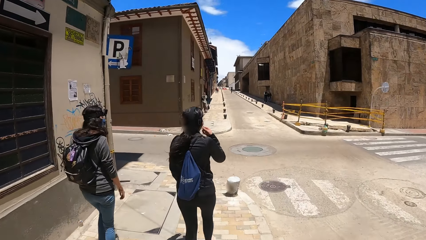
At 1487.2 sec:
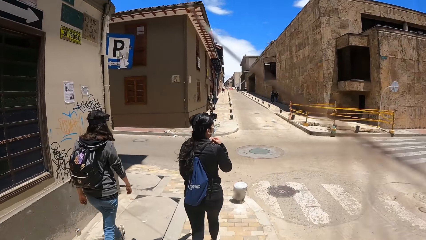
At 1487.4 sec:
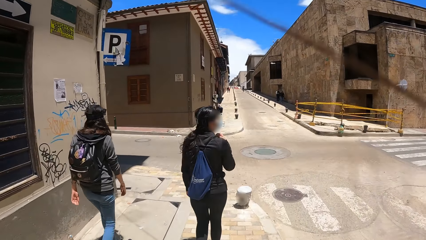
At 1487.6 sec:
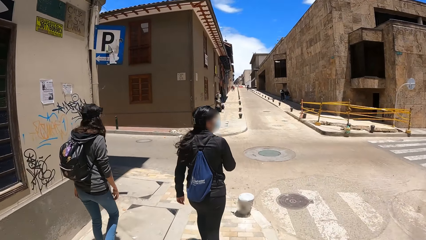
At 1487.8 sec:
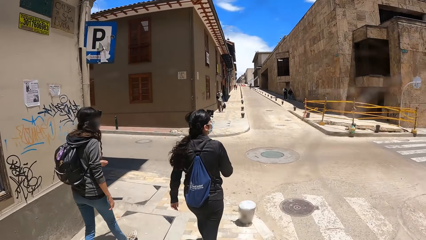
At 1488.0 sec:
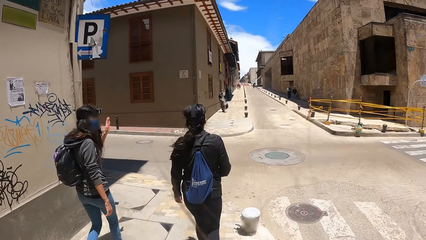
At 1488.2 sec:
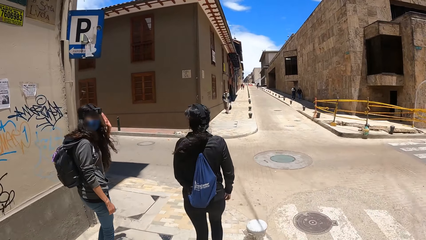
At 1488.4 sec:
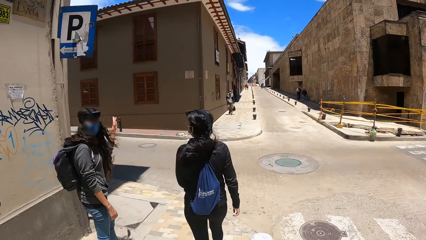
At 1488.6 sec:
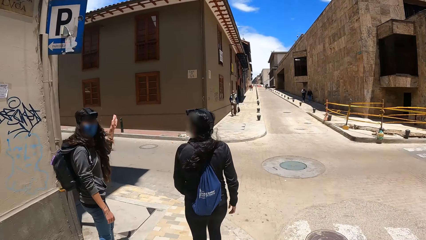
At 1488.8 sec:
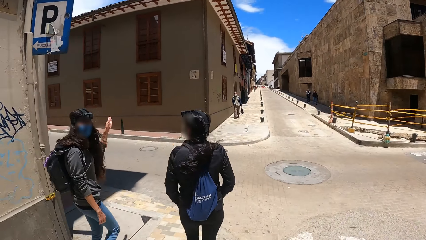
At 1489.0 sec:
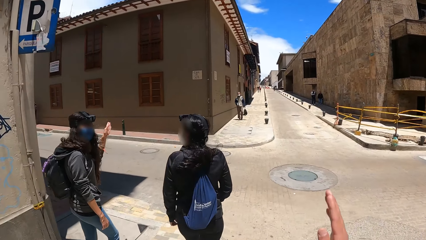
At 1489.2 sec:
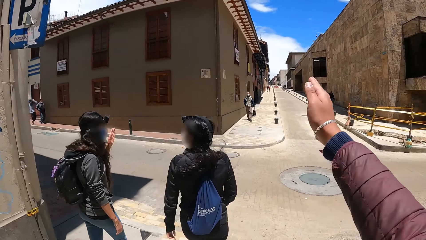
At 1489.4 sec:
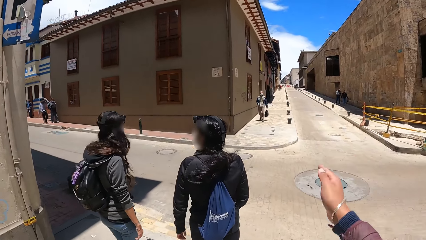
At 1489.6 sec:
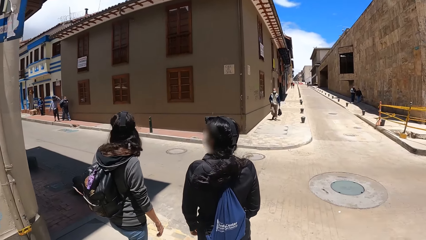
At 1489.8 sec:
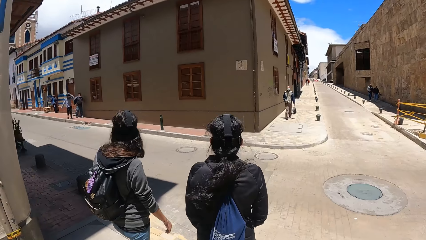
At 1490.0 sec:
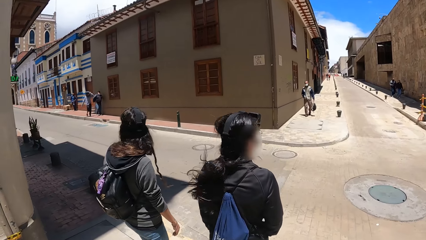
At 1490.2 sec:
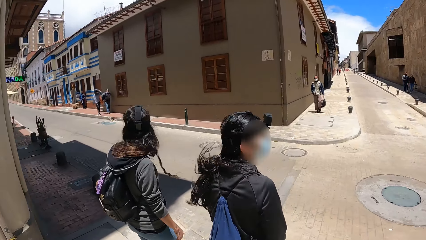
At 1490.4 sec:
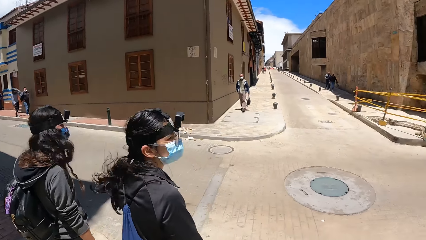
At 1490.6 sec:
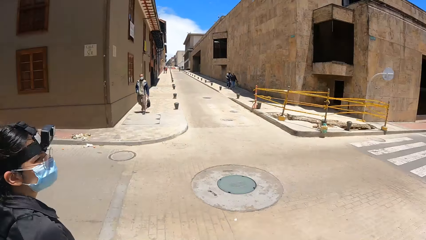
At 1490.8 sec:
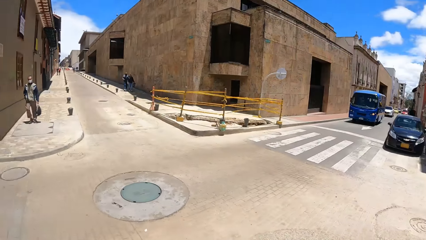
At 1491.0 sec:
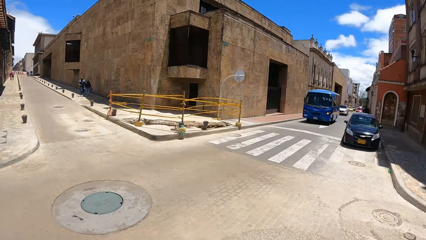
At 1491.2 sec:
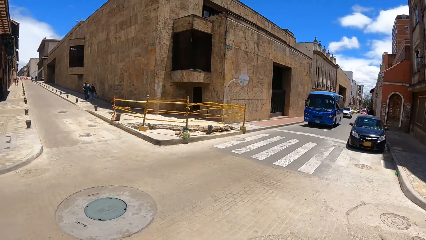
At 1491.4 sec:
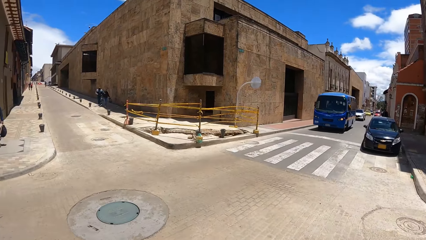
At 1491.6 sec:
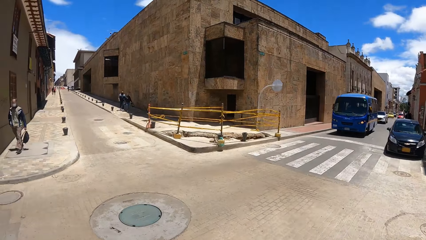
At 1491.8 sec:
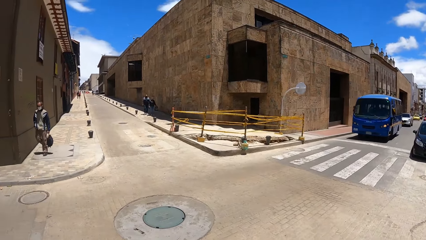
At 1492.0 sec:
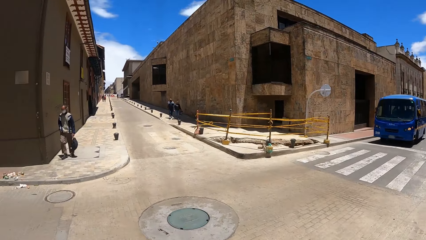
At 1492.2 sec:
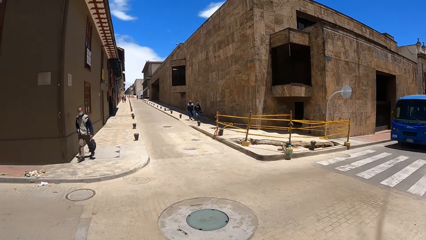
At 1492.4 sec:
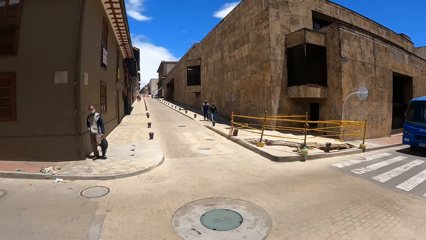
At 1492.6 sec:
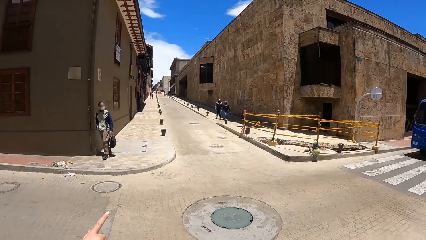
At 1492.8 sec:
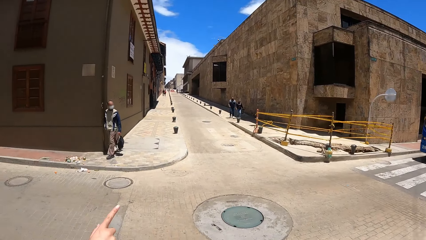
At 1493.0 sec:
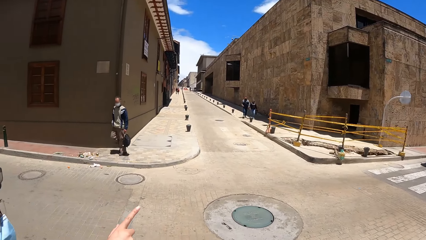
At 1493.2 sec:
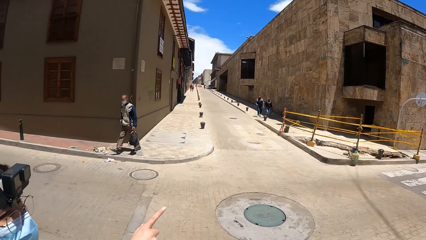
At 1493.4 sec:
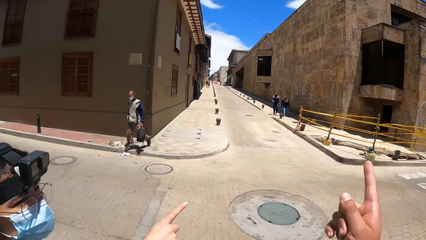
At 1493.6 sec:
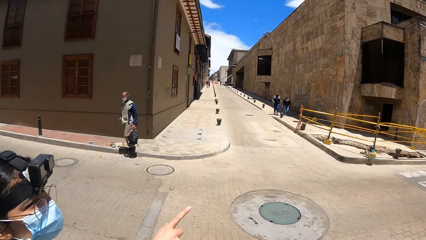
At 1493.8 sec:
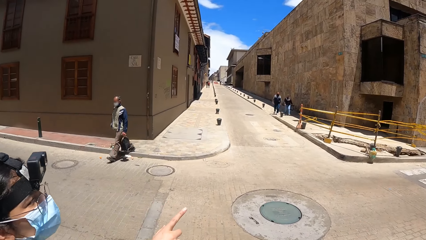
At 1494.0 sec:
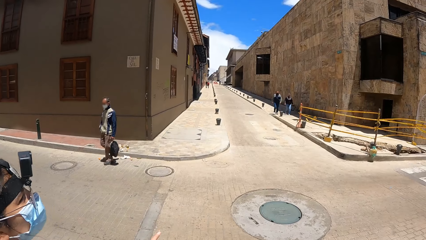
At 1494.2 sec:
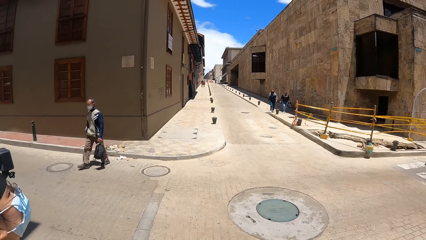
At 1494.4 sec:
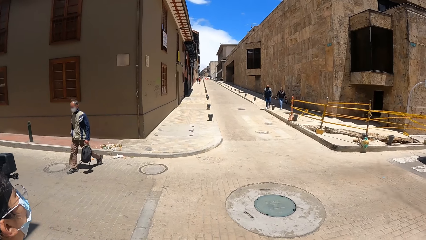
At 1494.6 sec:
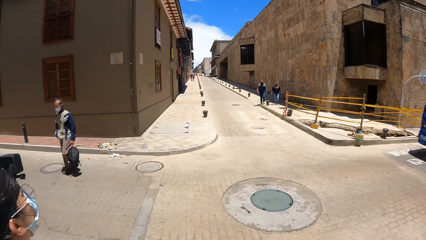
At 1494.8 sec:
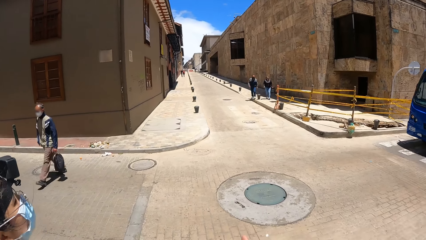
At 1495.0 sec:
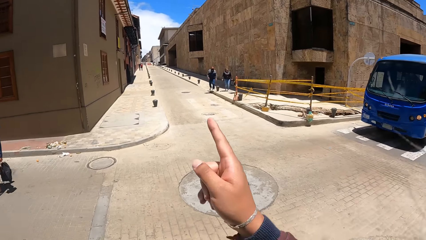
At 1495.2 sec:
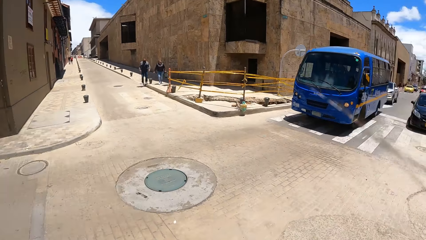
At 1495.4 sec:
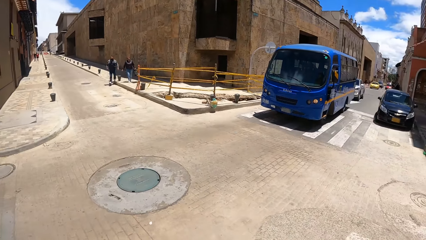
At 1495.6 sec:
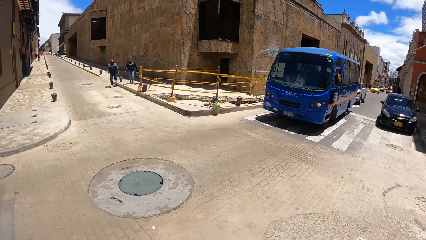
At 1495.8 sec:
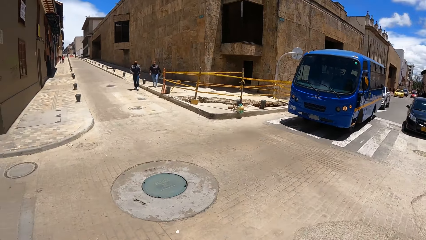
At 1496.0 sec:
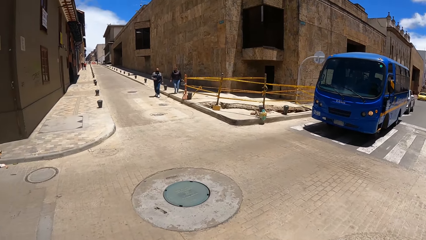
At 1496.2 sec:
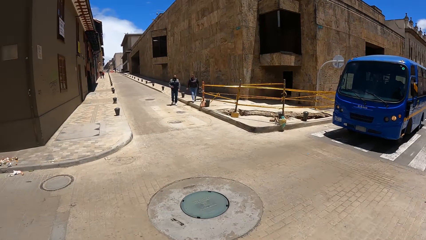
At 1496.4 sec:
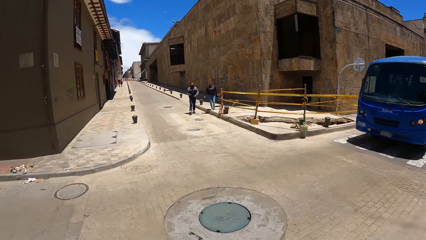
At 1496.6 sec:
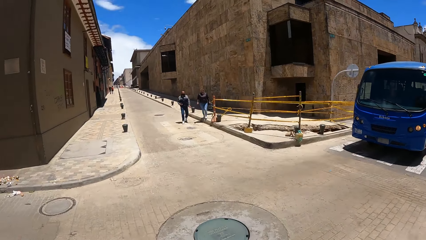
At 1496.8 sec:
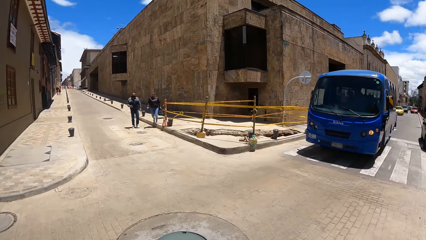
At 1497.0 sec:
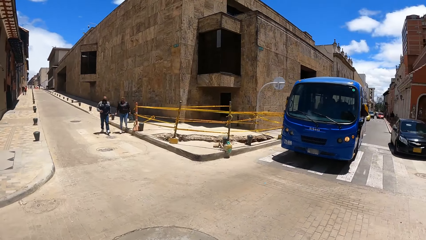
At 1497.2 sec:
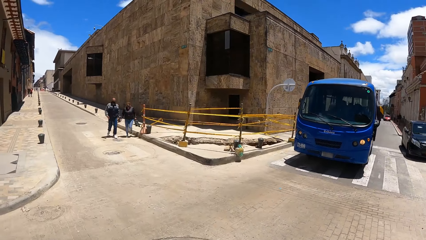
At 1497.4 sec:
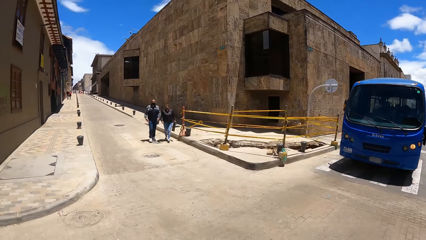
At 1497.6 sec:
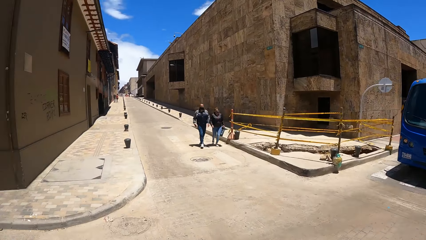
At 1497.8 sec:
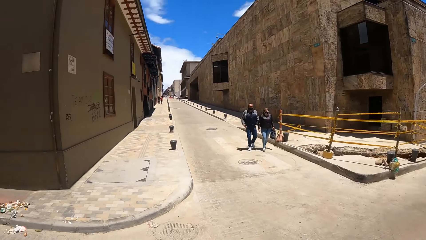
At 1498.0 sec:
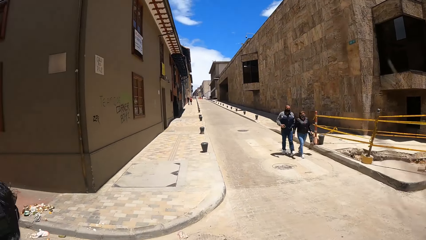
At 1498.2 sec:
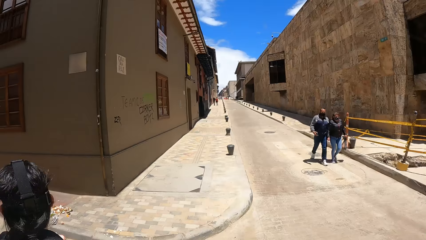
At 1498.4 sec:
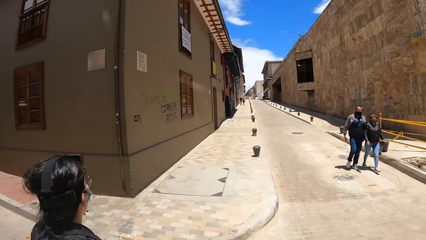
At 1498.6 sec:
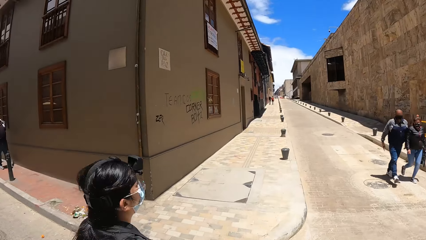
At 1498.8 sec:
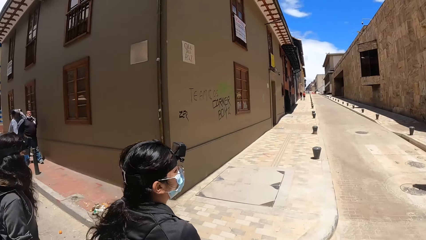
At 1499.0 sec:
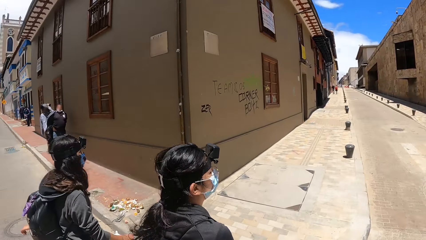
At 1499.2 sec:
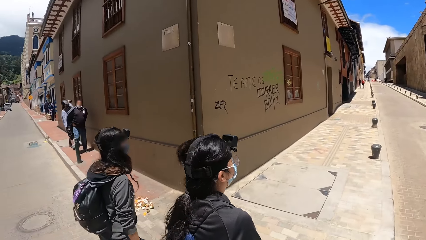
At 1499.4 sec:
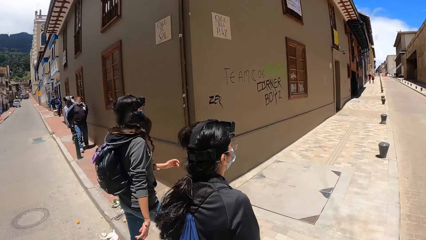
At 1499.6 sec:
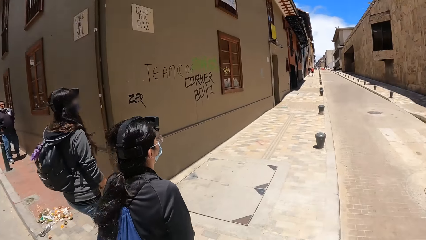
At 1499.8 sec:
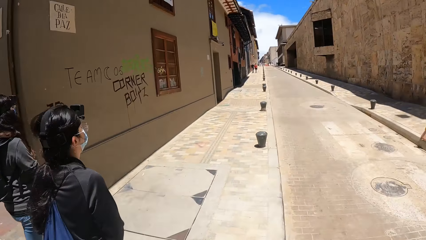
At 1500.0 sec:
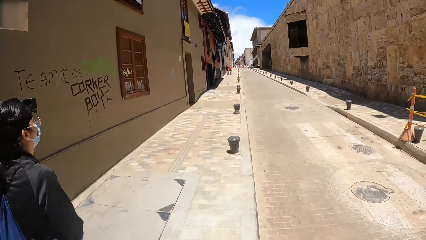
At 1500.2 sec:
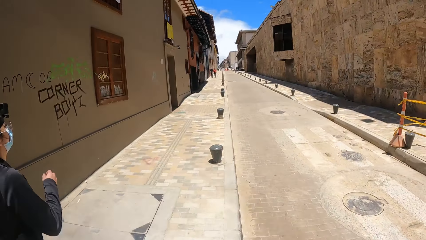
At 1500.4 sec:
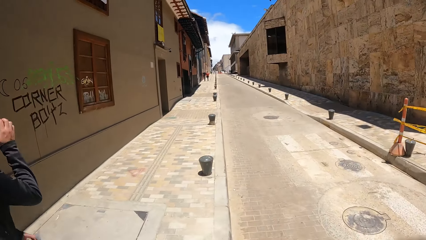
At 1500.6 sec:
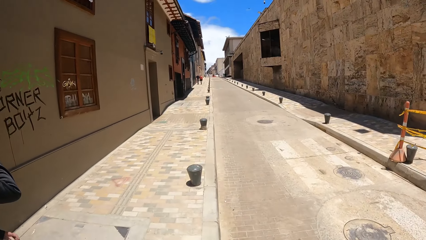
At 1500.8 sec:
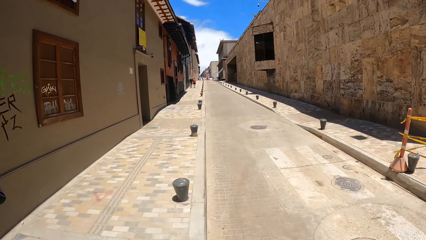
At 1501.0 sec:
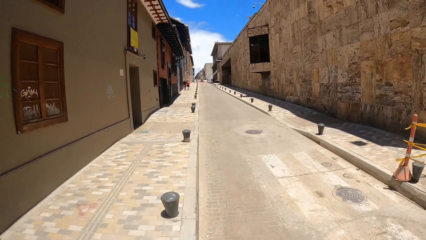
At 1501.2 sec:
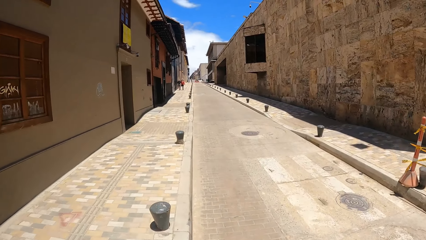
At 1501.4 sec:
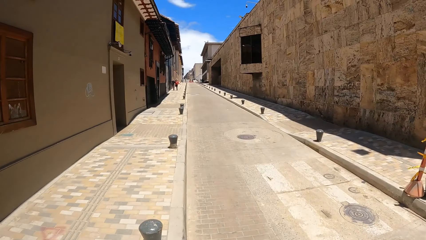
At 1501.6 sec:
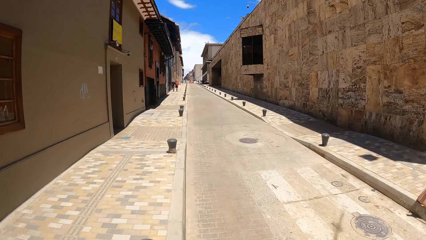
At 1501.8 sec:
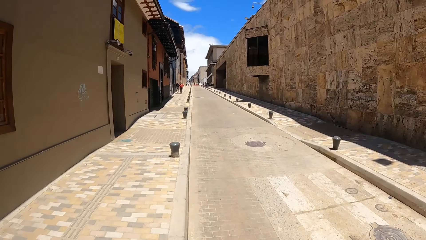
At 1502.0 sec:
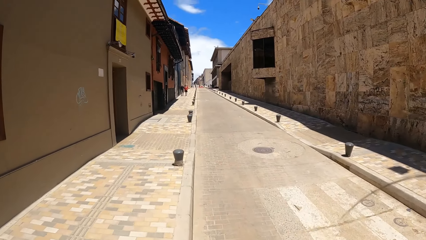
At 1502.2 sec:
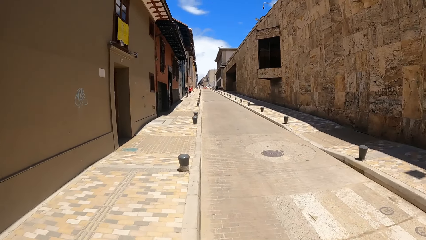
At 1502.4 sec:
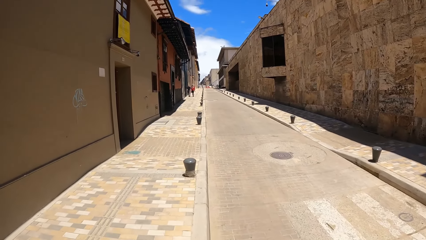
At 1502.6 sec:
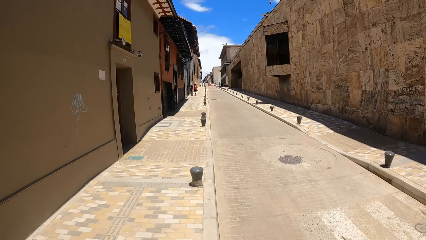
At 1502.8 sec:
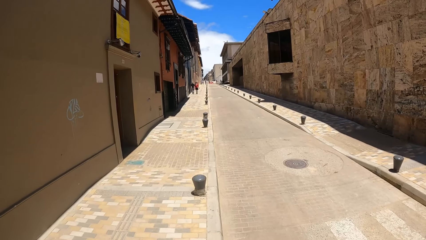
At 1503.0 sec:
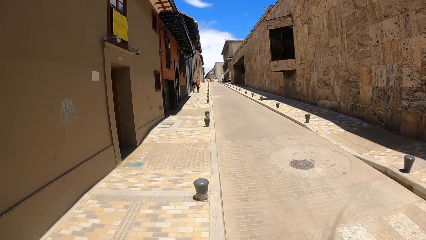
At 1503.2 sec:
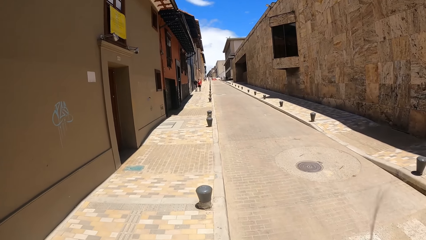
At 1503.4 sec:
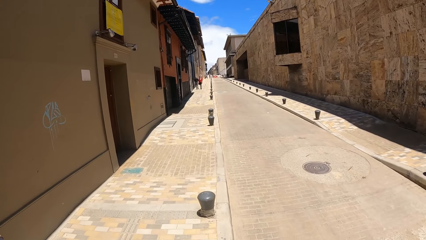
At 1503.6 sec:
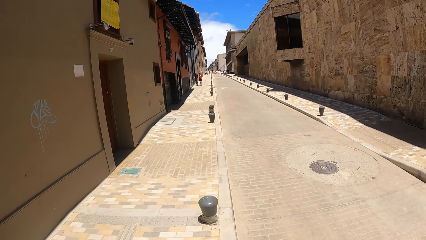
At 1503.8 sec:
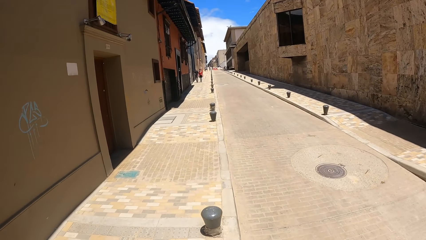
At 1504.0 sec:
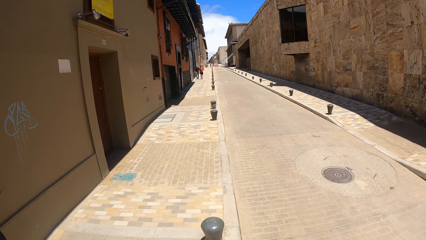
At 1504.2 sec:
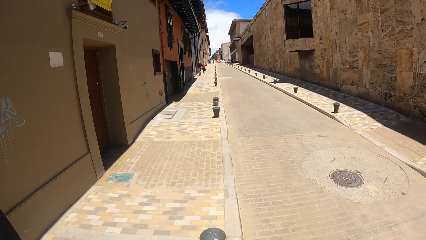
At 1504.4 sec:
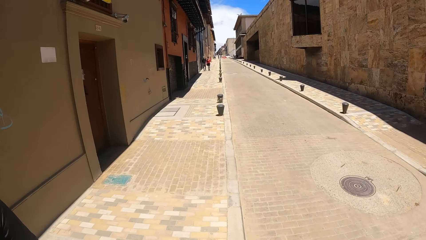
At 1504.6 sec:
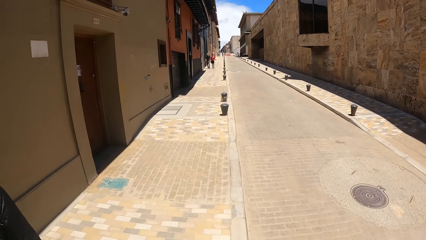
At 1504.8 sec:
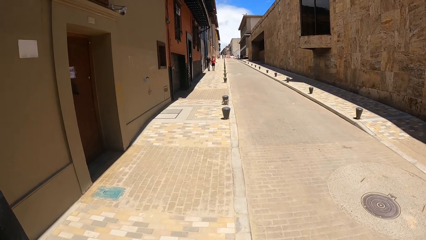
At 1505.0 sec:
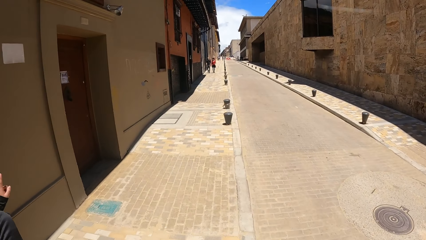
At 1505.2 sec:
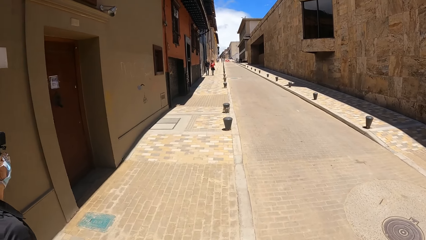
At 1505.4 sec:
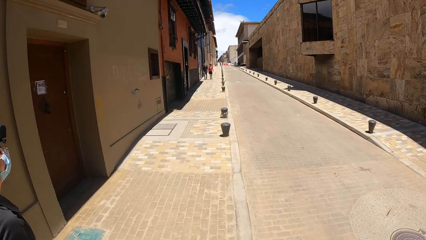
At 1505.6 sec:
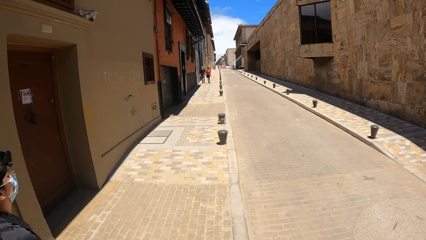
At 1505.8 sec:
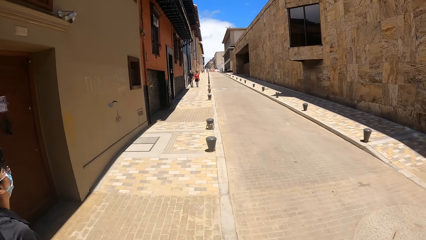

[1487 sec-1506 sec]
The camera wearer moves his hand. He looks around the street. He stops walking. He crosses the road. He looks around the street. He walks along the street.
